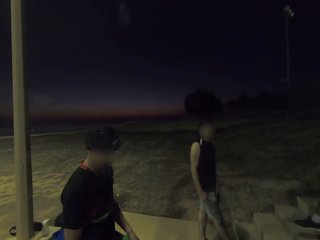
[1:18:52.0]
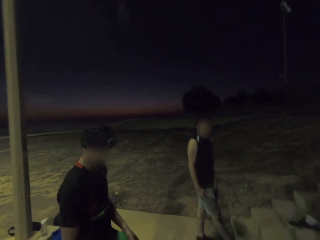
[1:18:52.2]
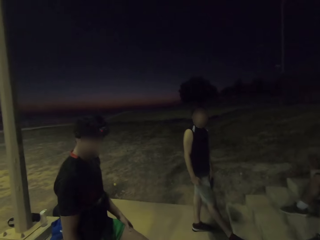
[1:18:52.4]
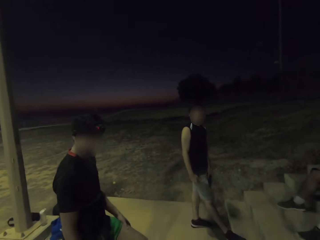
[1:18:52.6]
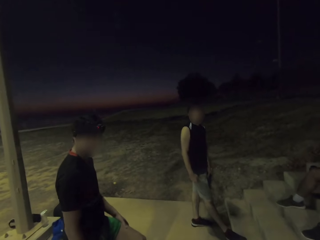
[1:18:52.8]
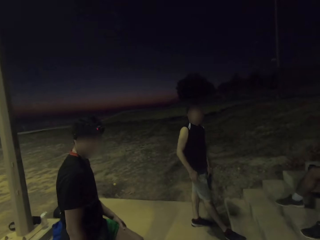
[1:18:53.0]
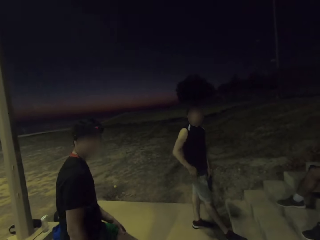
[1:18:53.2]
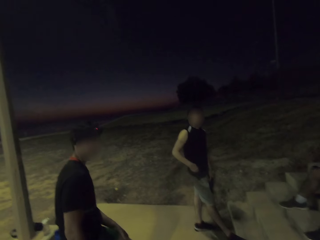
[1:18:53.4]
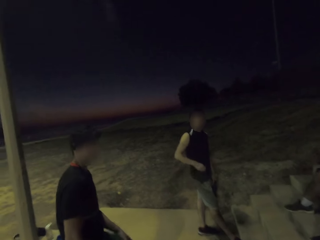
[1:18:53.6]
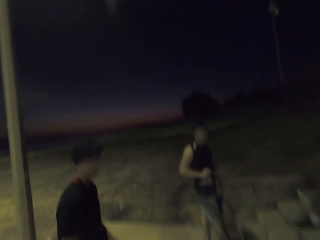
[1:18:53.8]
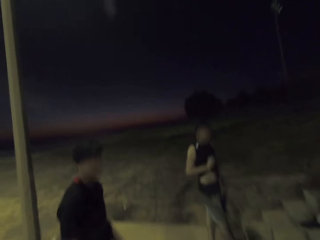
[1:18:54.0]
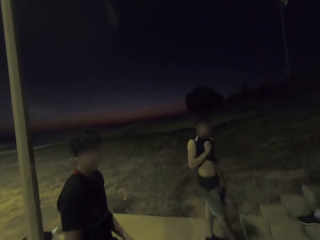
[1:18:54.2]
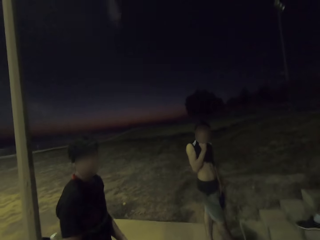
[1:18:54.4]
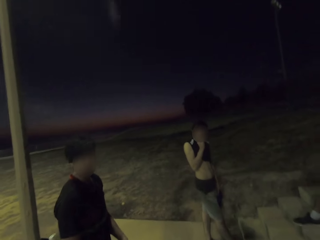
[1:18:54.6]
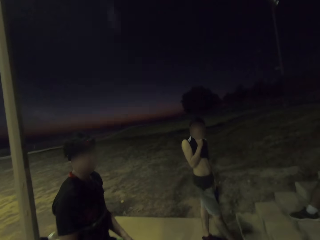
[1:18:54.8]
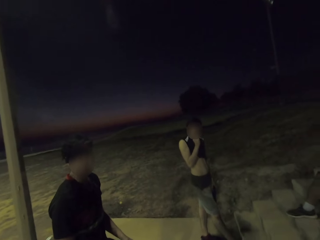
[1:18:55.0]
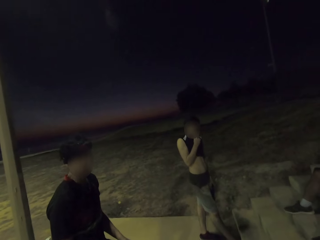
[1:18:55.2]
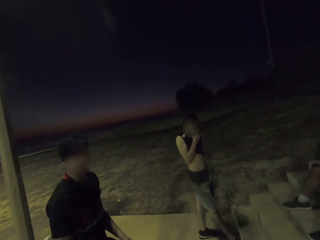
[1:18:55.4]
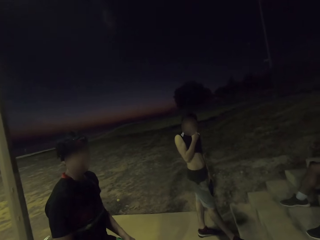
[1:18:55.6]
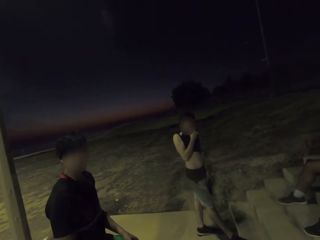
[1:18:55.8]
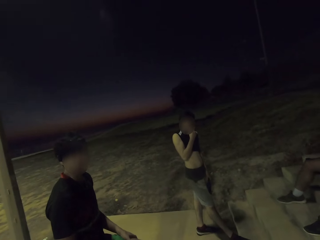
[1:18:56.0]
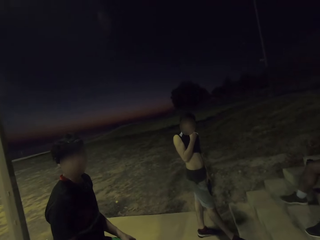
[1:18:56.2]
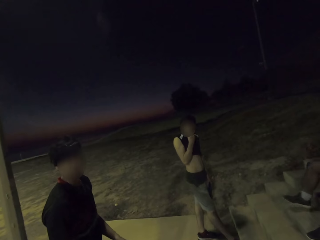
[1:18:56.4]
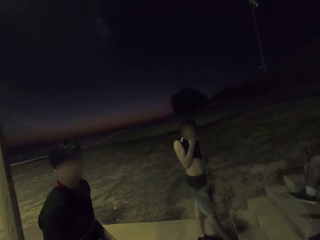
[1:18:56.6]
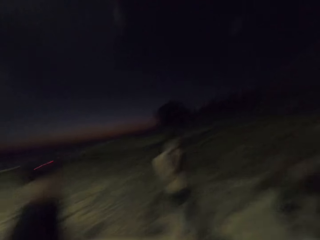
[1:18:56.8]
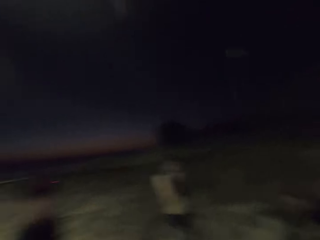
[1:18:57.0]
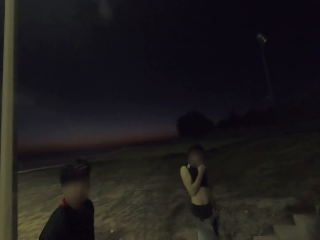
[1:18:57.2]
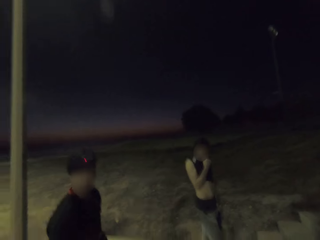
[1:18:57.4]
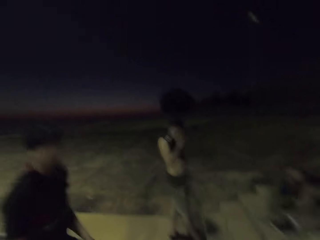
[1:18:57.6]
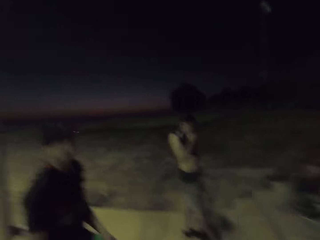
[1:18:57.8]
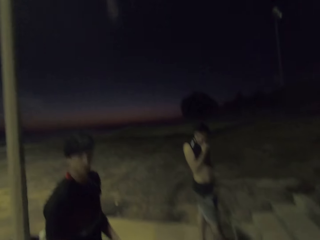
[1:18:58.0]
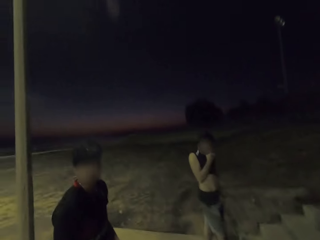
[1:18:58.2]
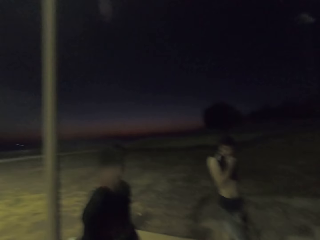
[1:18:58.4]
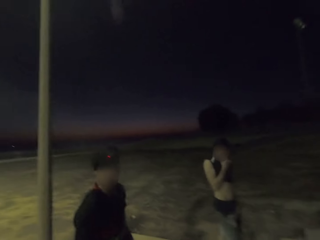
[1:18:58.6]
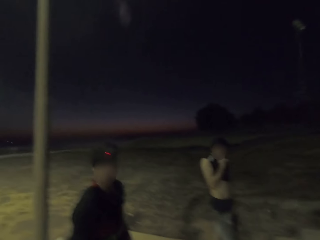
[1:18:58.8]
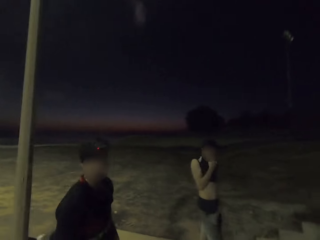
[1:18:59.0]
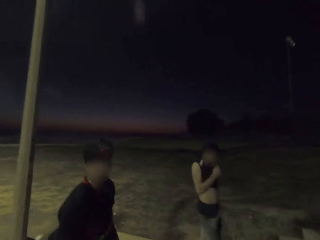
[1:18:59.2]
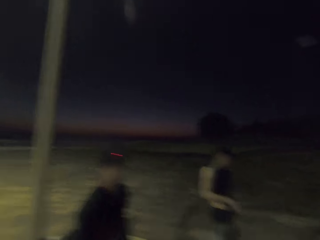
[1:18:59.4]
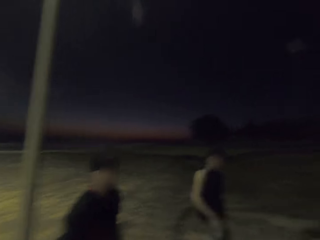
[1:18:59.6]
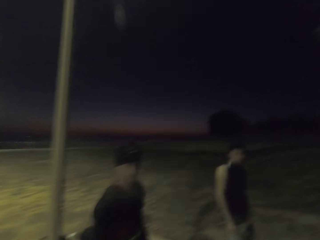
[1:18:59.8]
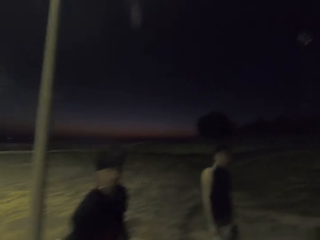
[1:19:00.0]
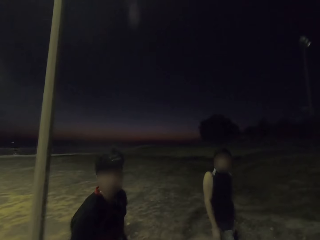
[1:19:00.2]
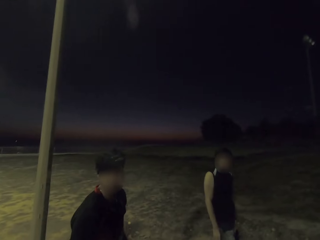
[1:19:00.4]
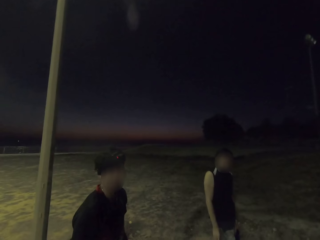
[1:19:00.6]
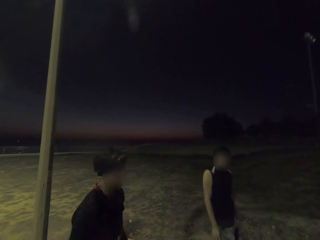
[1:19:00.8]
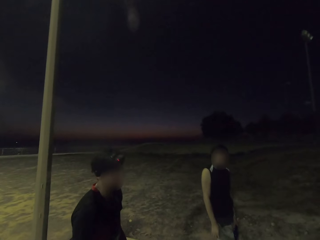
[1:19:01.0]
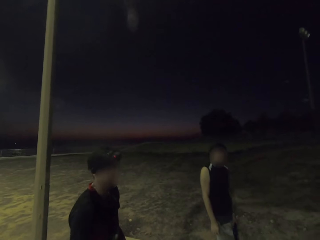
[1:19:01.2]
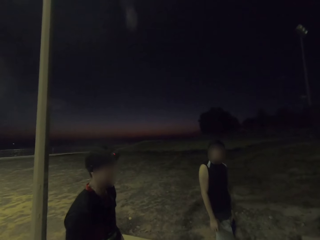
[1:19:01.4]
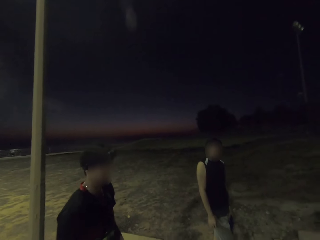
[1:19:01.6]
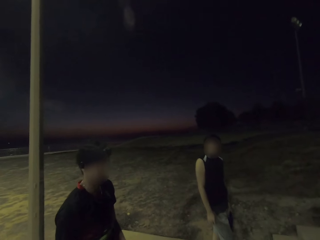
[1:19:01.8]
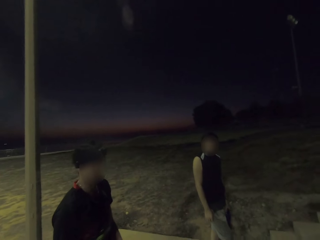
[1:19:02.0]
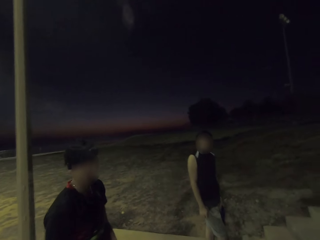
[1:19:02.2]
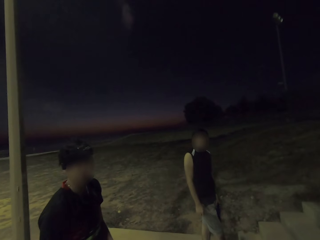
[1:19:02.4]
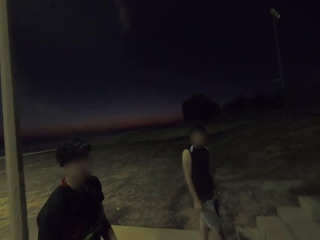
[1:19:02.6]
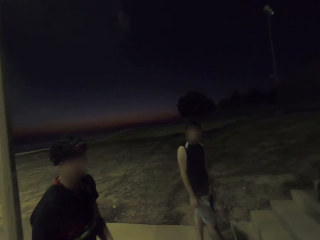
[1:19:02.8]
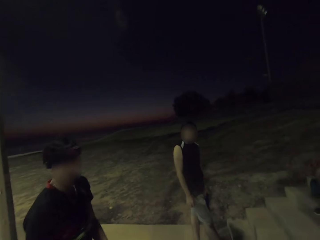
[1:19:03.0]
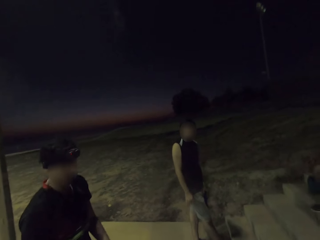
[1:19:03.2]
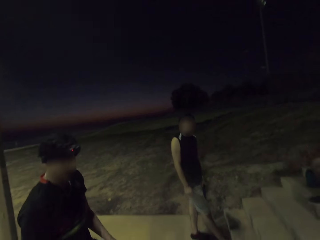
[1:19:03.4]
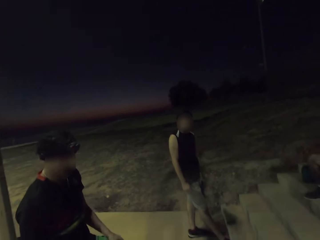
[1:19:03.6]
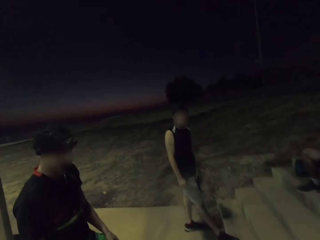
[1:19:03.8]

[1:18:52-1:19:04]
A man touches his face.

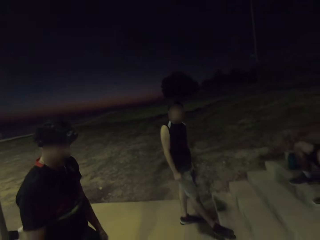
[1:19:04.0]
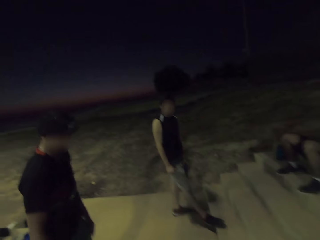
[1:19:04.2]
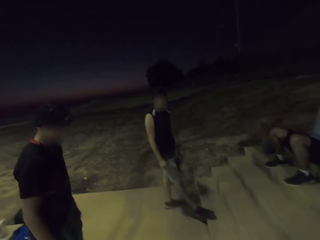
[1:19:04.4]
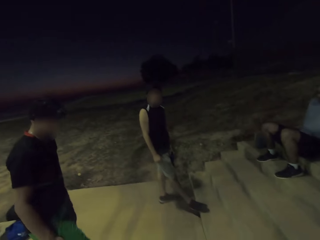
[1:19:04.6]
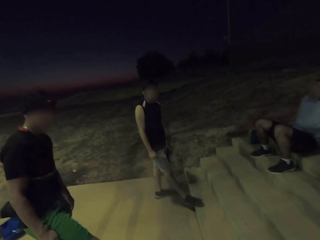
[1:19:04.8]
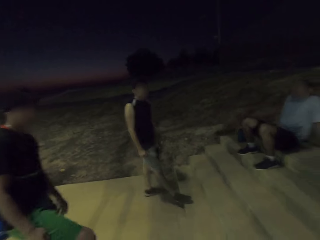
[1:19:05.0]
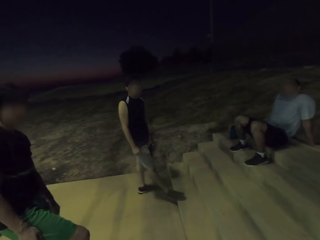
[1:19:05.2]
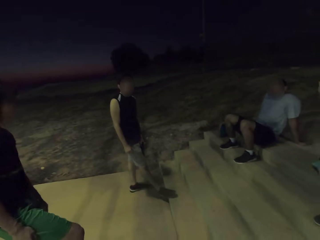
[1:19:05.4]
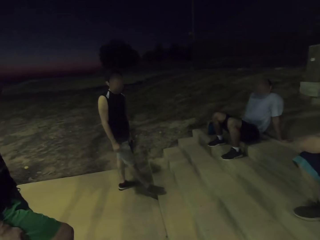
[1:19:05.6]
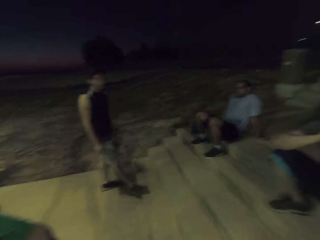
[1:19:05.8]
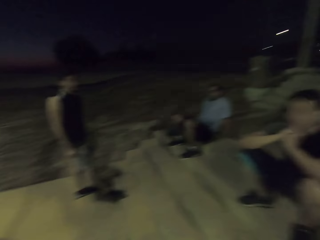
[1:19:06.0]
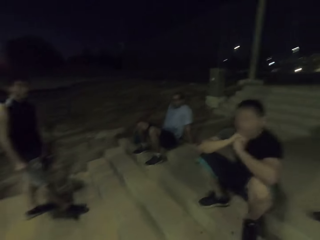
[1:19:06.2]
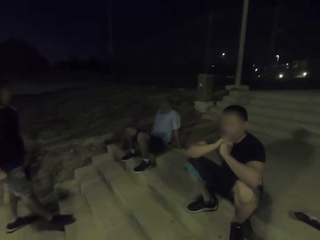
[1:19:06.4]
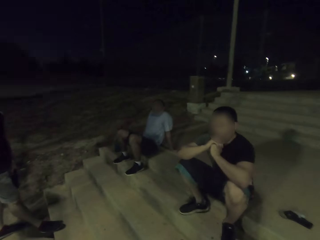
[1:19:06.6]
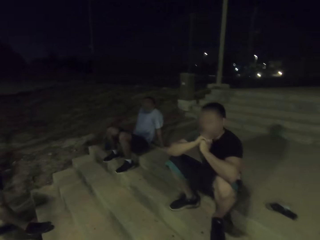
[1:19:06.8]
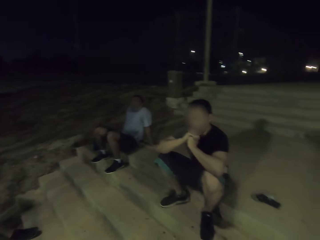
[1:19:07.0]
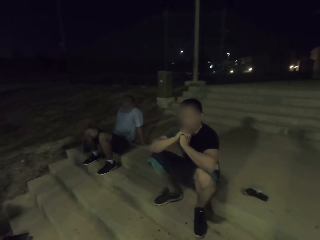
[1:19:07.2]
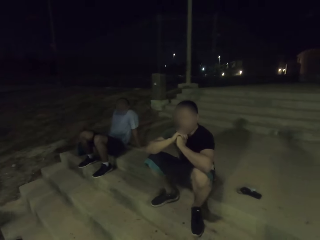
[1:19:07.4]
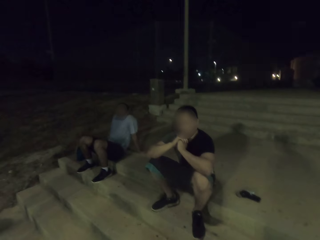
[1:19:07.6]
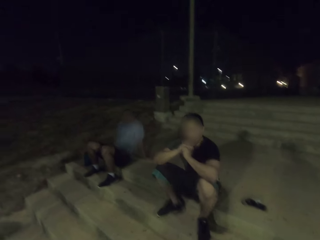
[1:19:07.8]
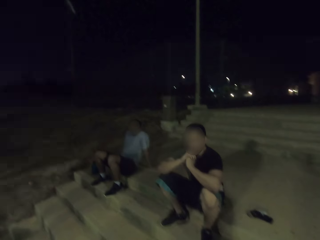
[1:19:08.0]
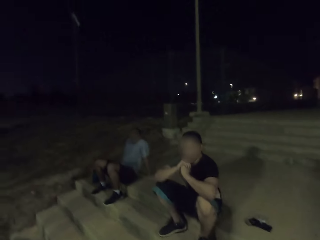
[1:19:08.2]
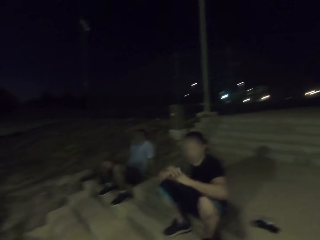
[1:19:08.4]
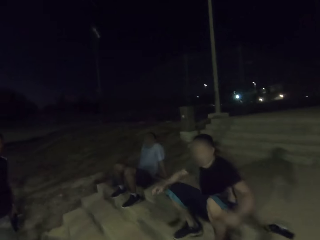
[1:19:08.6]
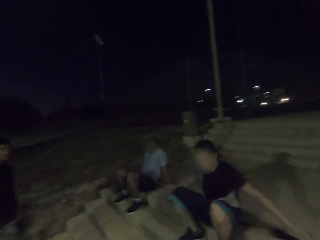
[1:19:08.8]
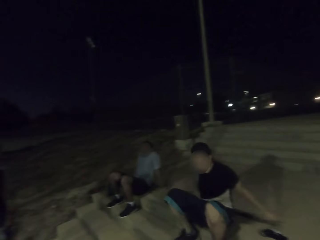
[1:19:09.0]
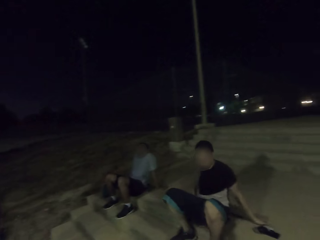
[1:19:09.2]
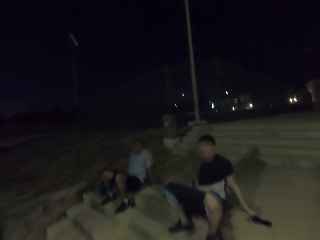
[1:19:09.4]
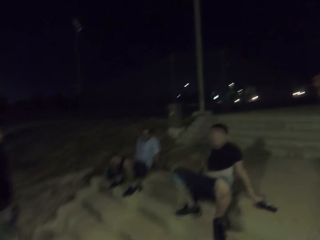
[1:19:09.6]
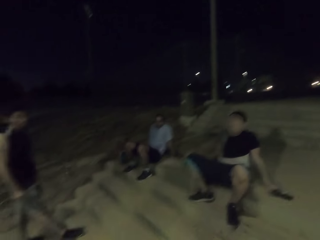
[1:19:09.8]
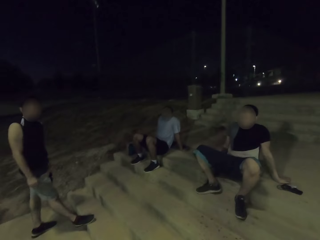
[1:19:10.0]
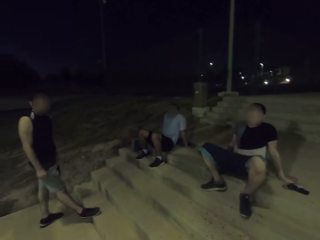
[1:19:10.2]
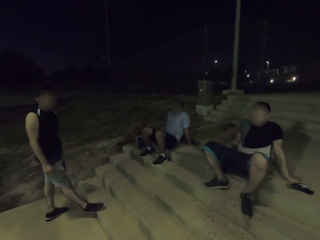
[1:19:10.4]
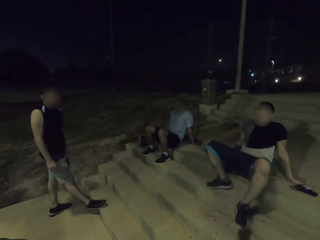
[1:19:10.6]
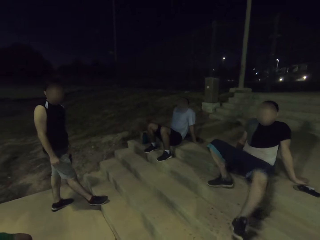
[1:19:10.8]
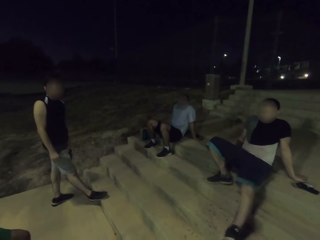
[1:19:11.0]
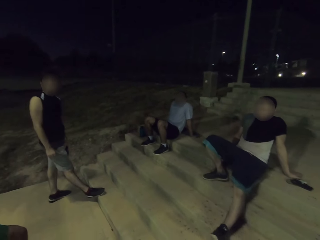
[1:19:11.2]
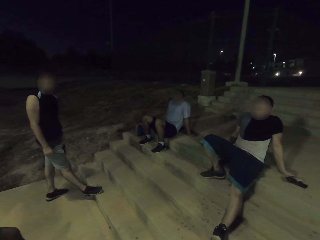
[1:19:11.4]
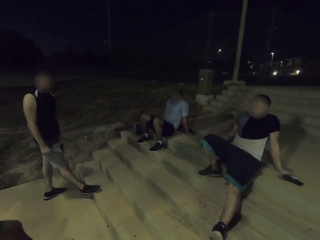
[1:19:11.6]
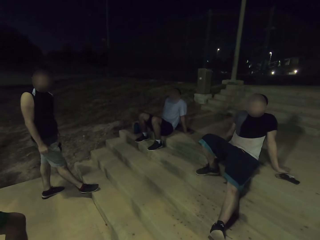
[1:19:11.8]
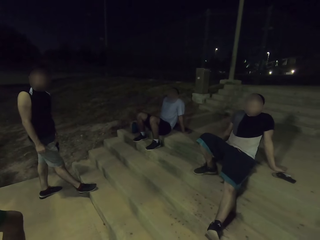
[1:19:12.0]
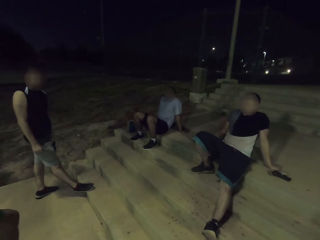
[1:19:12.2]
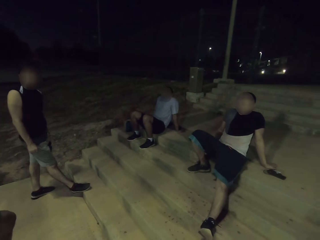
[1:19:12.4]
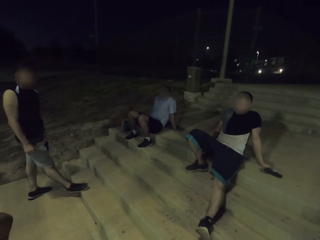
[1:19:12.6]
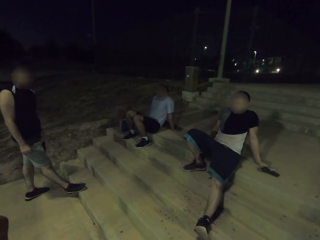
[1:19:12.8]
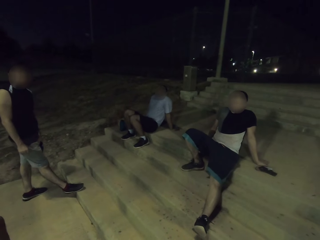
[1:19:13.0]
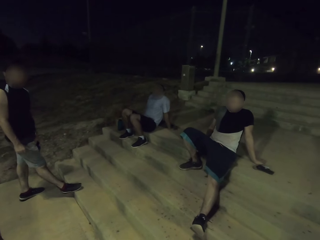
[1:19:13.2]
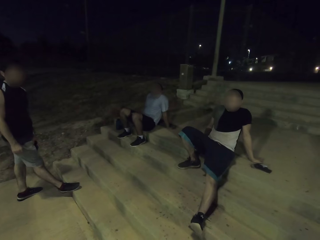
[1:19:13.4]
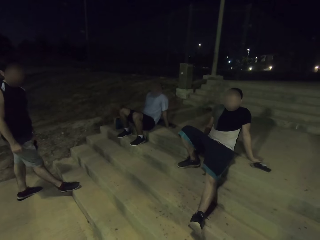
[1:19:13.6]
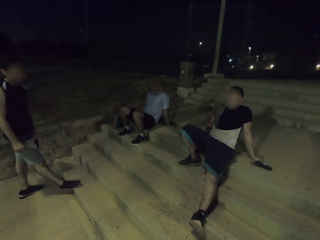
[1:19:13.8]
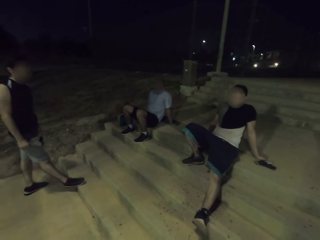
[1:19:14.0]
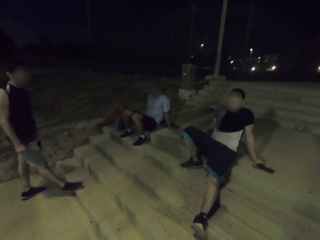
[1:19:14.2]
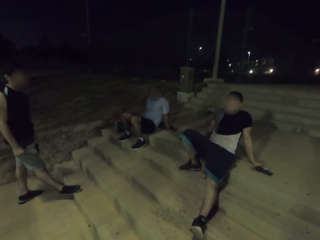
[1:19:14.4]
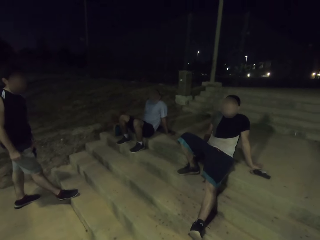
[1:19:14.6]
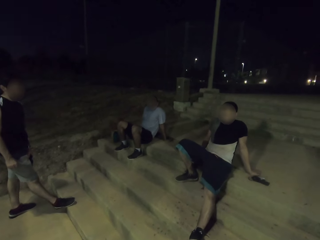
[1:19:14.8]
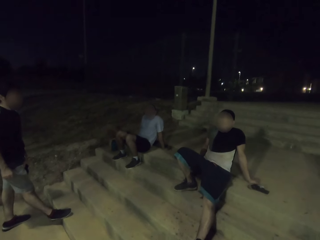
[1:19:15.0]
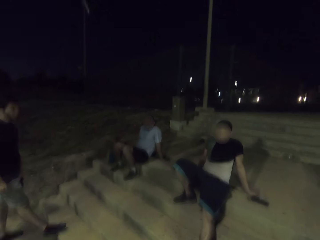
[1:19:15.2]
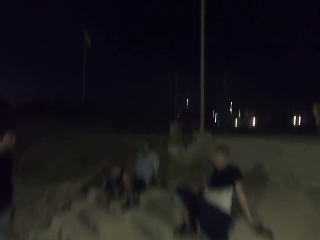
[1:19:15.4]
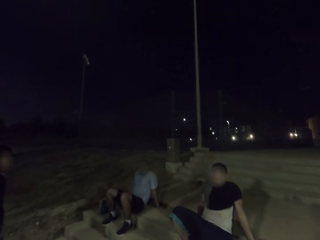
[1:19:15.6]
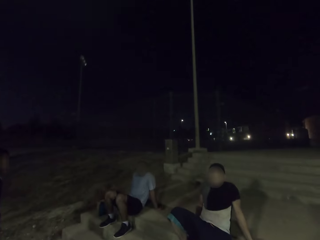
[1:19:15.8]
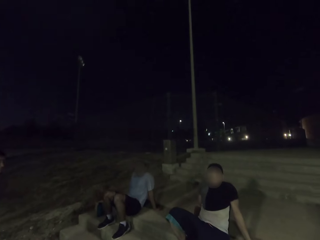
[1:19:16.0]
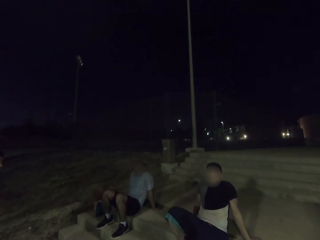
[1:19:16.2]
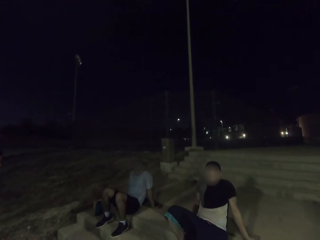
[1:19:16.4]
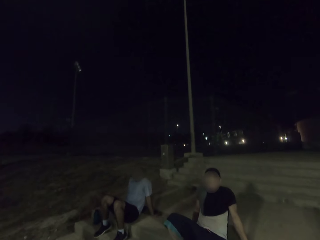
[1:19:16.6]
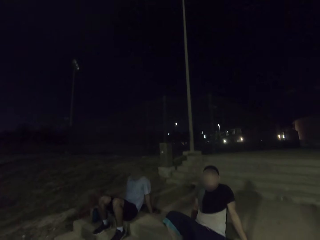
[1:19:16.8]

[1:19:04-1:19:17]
A man moves his hands down. The man stretches his leg. Another man moves his legs.
